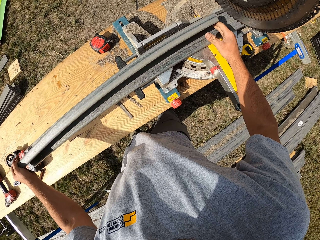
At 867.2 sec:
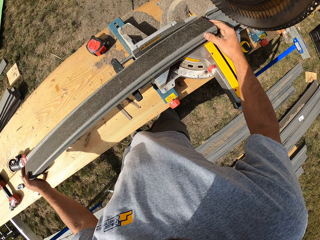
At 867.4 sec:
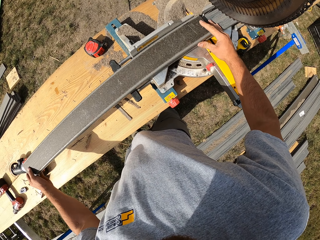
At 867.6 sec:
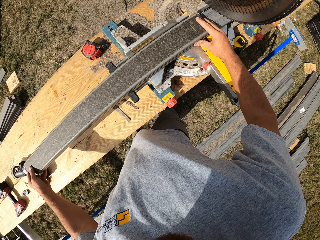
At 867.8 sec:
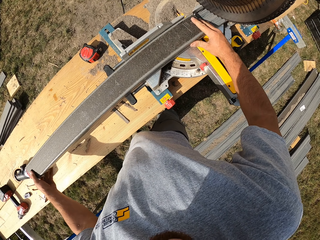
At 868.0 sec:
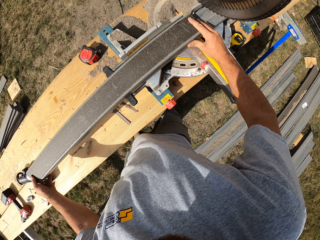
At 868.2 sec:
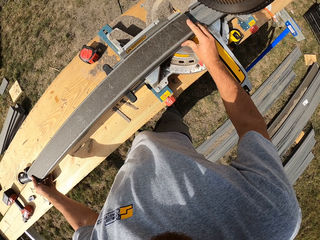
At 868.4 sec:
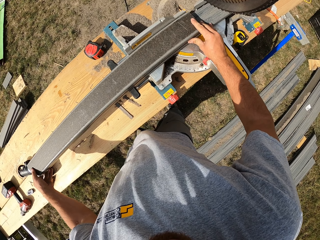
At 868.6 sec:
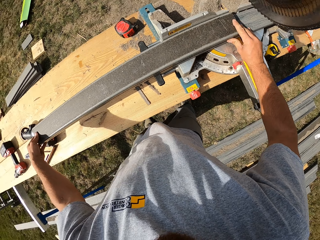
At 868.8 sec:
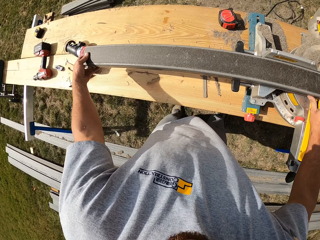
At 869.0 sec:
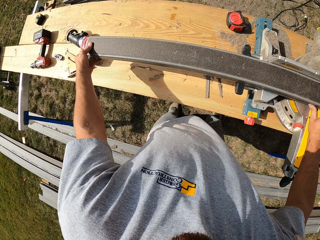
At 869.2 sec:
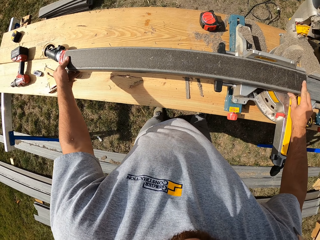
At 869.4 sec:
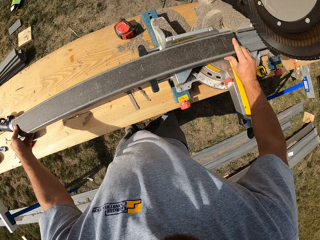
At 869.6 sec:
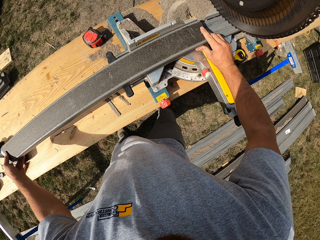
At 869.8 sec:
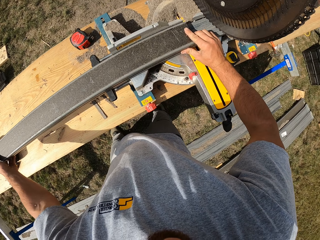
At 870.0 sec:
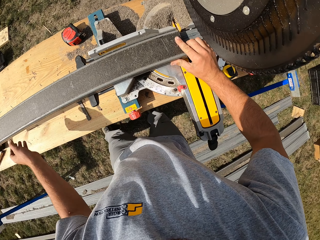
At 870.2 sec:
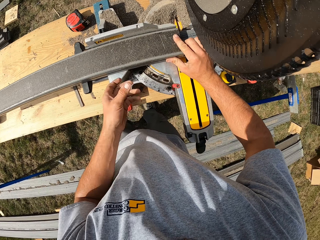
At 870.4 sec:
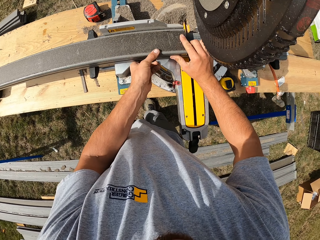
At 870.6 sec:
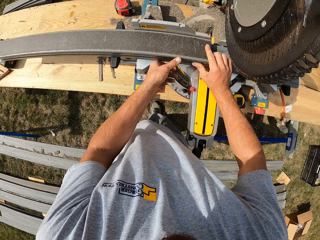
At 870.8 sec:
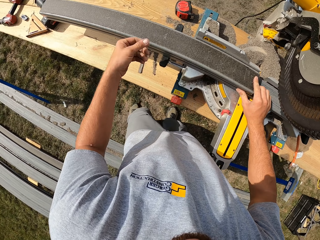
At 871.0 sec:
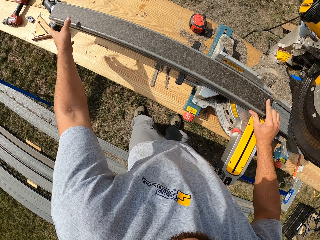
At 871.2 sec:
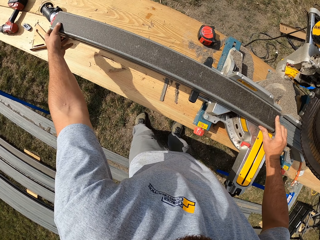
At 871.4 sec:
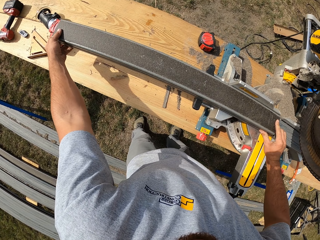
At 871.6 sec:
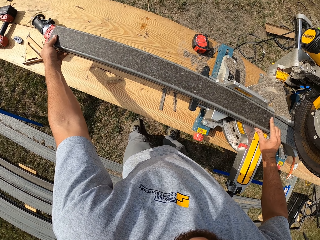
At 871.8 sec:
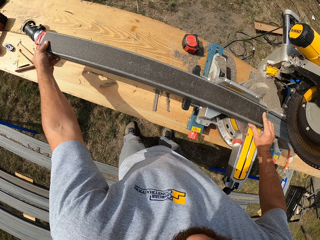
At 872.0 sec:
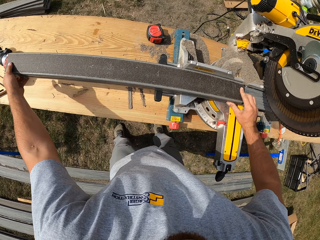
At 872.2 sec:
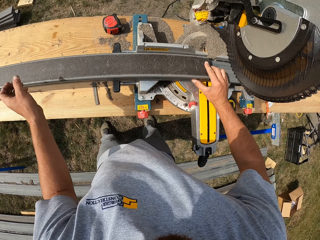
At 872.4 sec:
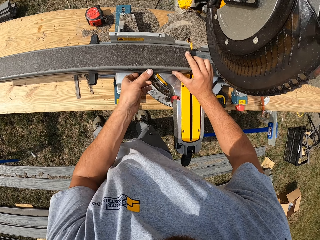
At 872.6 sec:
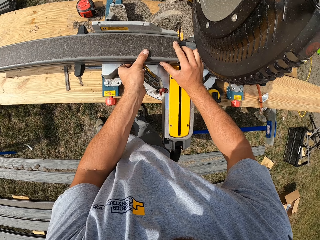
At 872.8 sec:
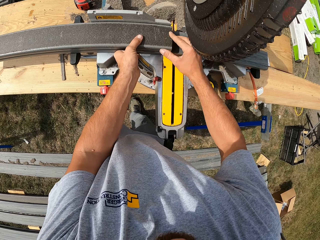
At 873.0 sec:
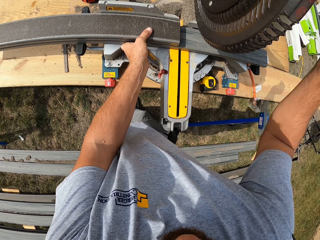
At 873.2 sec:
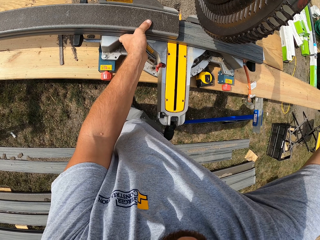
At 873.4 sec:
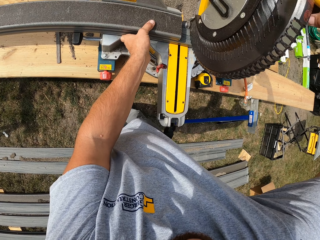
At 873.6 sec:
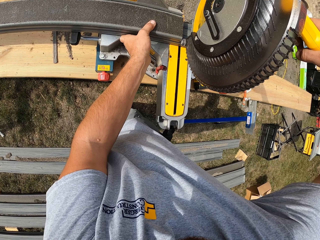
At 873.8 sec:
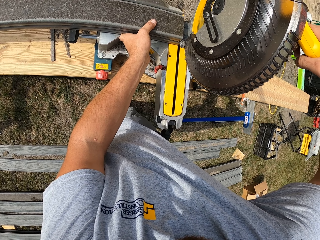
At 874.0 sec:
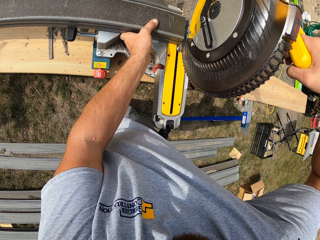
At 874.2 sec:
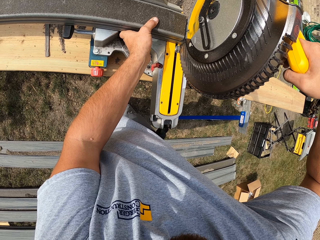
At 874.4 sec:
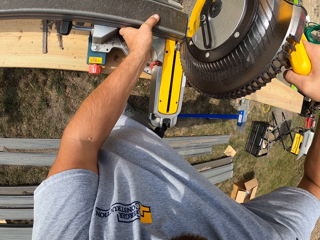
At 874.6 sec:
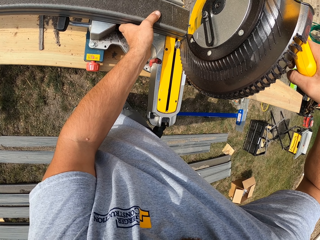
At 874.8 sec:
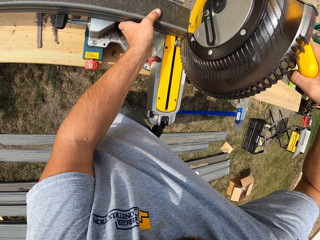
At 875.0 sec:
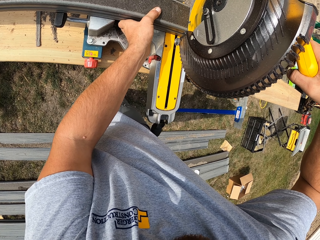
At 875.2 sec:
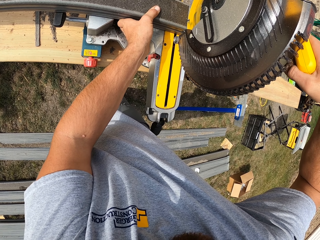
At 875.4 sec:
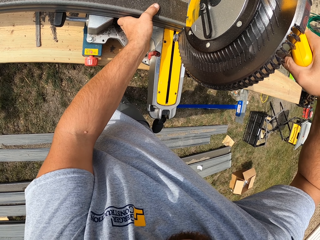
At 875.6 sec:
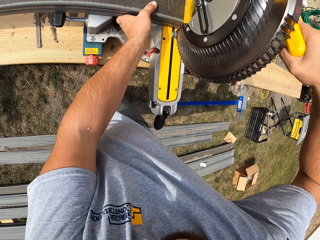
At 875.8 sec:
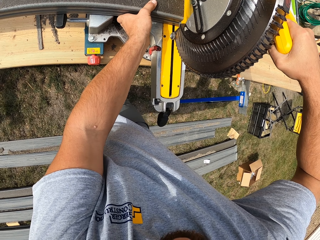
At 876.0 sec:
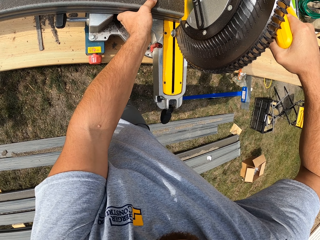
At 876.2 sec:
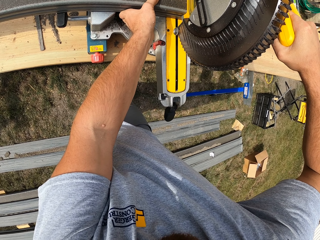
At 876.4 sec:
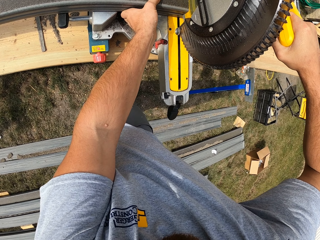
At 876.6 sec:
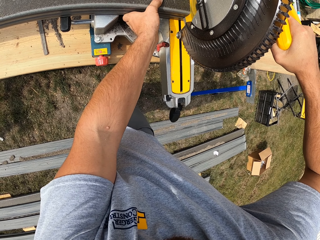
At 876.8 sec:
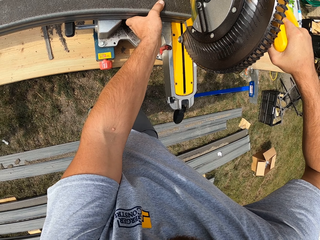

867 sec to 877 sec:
The camera wearer cuts the wood with the miter saw.

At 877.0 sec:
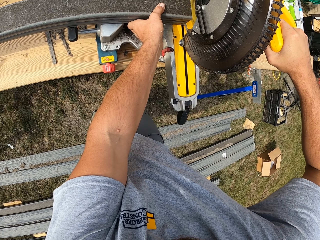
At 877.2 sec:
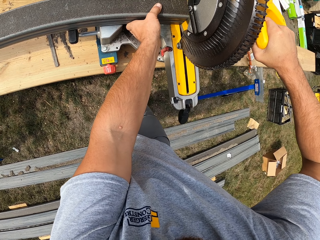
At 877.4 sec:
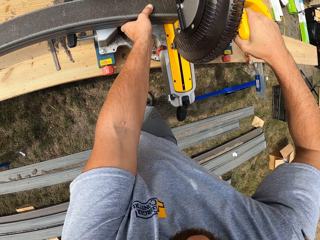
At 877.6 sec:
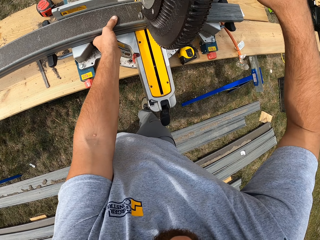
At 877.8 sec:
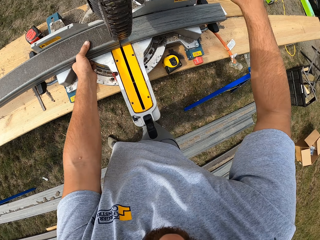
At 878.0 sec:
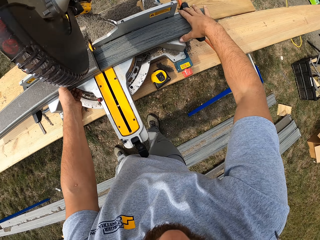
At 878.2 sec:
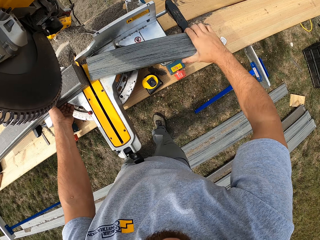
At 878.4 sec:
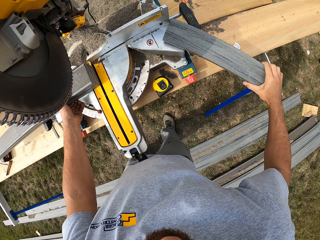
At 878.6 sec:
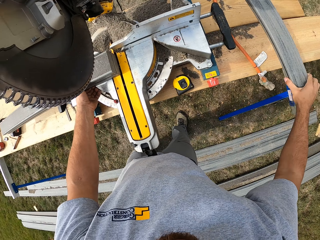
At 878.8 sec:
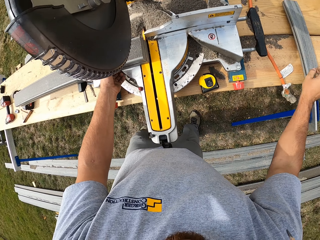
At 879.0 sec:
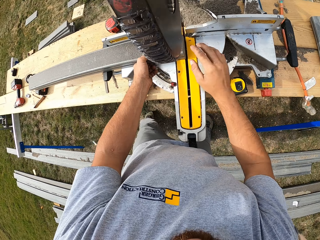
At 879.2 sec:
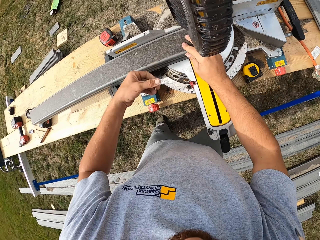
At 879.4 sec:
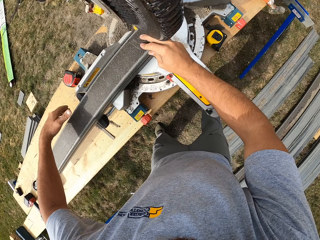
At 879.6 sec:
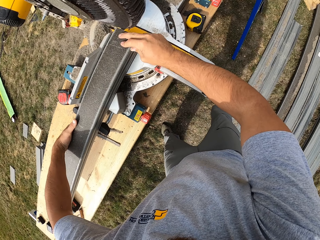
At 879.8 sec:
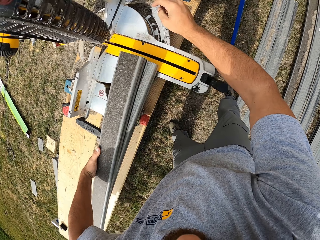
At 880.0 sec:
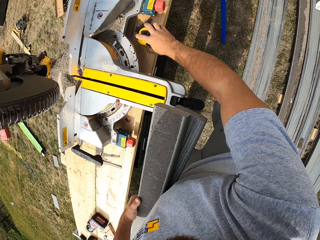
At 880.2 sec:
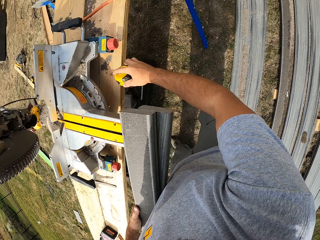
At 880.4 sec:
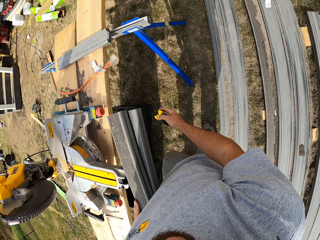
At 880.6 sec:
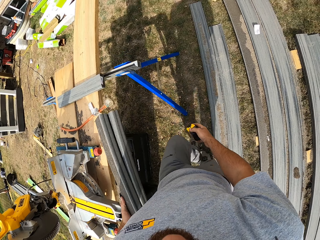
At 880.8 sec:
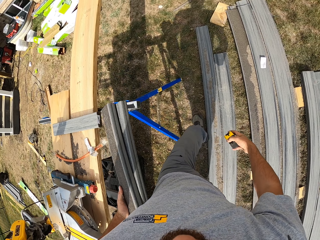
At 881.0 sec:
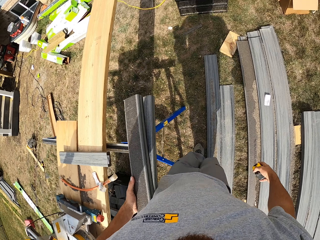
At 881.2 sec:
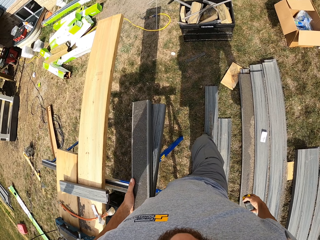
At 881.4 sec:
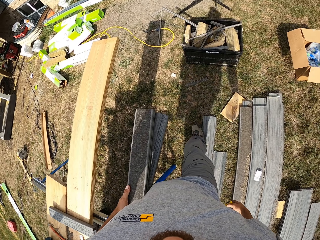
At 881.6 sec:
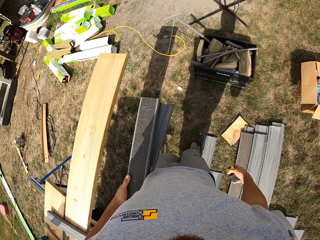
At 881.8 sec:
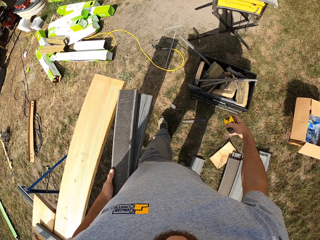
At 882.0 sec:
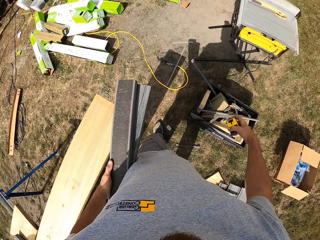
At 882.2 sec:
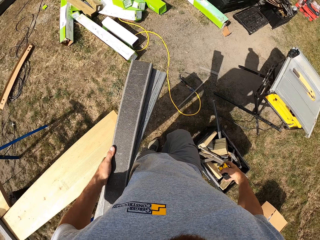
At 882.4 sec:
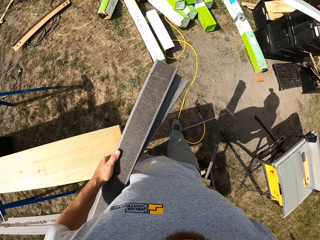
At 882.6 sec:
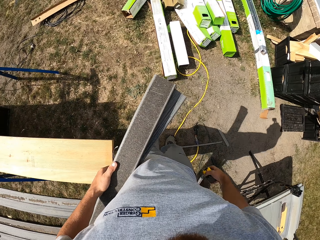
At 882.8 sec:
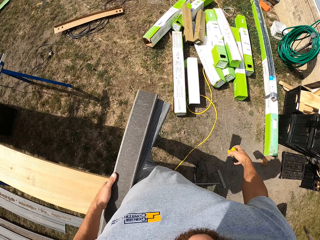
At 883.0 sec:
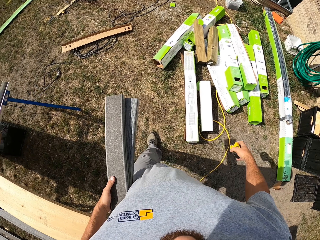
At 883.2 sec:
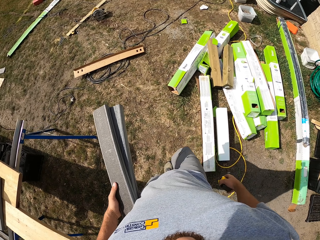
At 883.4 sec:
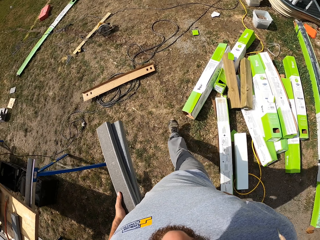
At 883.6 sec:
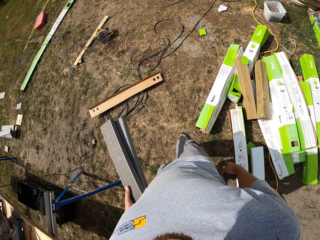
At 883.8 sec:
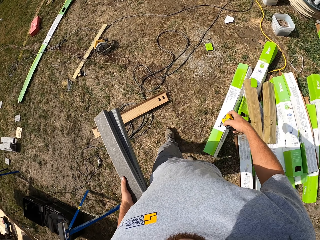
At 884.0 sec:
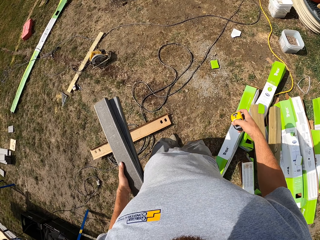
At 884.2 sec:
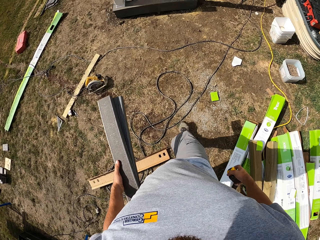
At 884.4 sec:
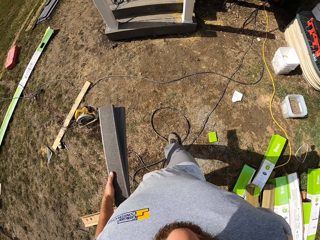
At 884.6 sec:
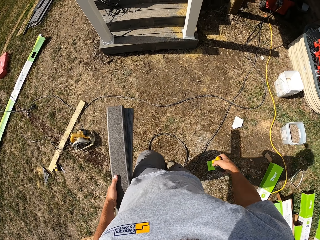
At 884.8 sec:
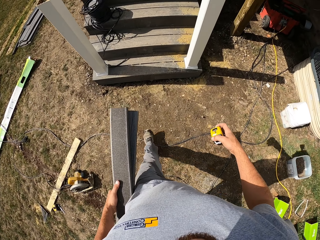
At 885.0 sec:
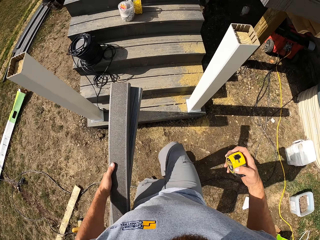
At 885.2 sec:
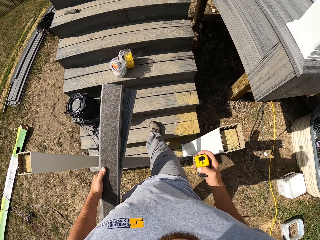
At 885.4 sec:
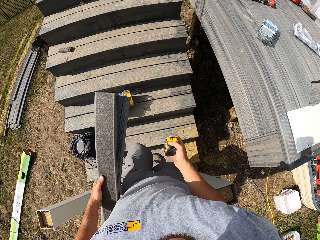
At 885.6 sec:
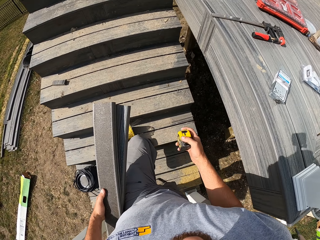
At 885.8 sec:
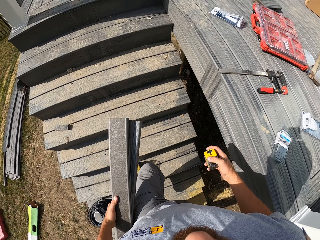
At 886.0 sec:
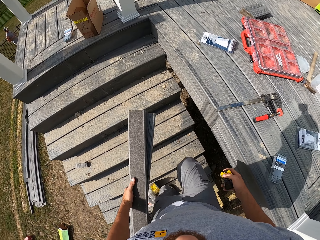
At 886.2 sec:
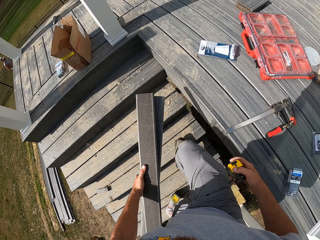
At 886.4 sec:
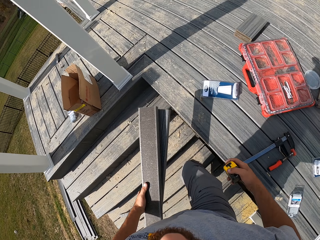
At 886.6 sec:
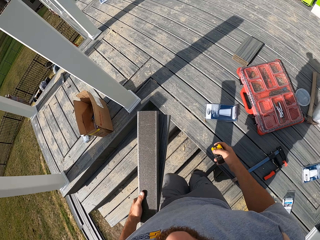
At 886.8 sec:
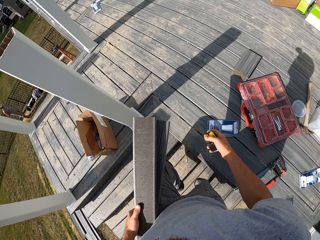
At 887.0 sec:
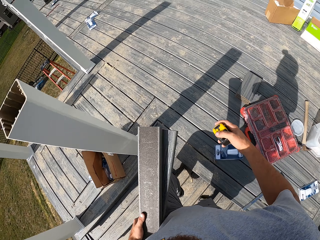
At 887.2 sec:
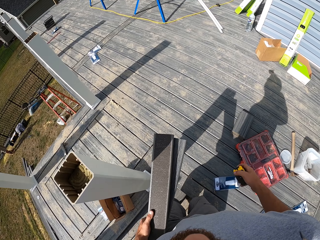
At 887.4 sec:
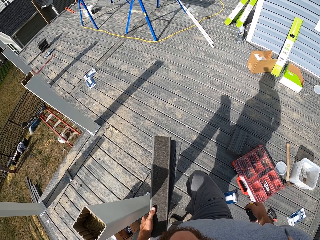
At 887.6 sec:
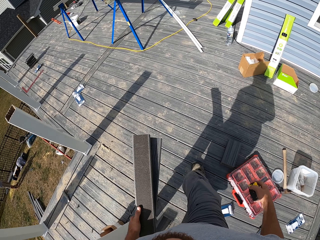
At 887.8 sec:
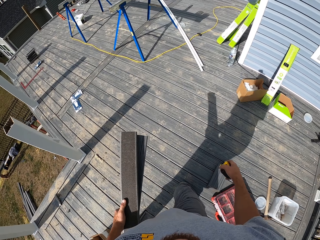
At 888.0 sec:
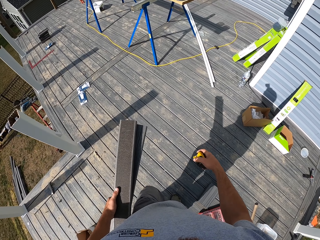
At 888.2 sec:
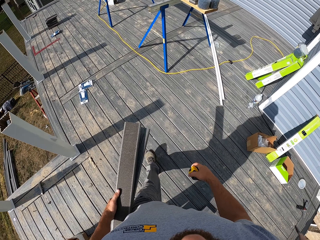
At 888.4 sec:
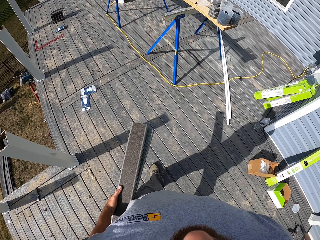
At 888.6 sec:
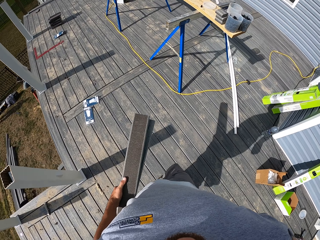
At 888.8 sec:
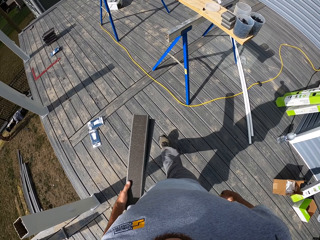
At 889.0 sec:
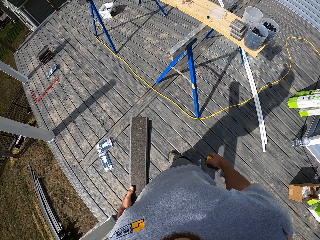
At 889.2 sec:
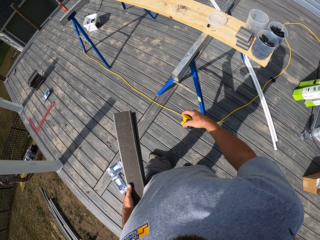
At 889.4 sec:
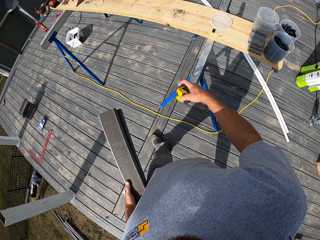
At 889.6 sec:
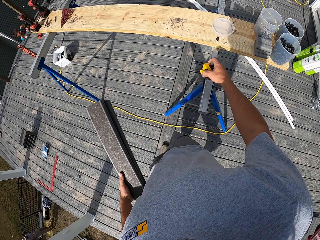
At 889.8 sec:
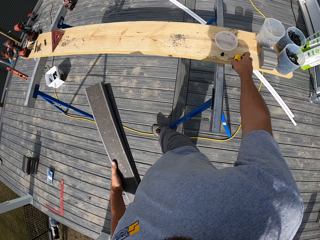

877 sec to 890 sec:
The camera wearer takes the wood from the woodcutter or miter saw. They put the wood on the bench. They take the measured wood from the miter saw. They take the tape measure from the wood. They walk on the ground. They walk on the stairs. They walk on the slab.
